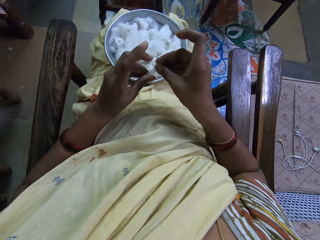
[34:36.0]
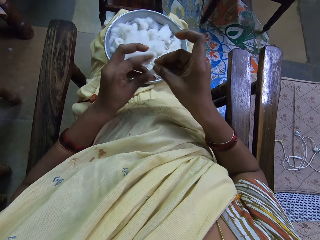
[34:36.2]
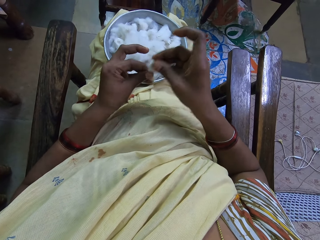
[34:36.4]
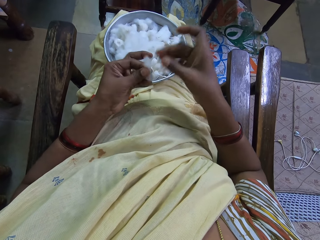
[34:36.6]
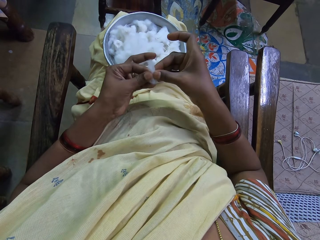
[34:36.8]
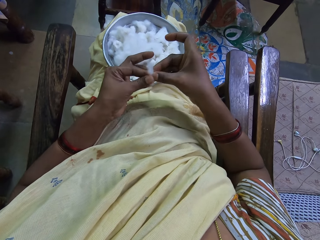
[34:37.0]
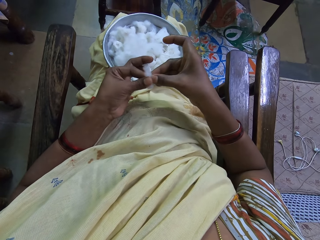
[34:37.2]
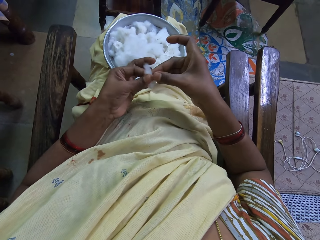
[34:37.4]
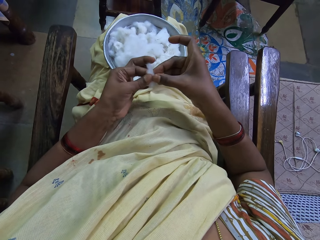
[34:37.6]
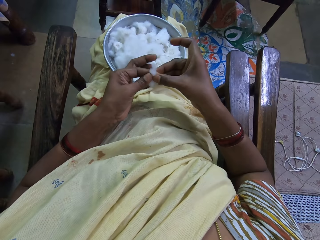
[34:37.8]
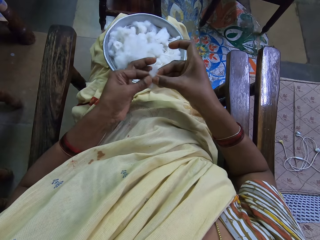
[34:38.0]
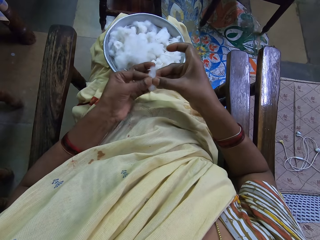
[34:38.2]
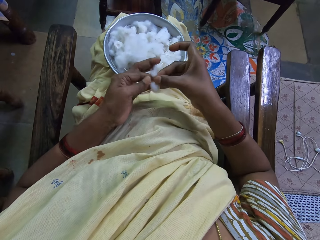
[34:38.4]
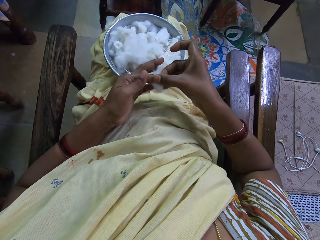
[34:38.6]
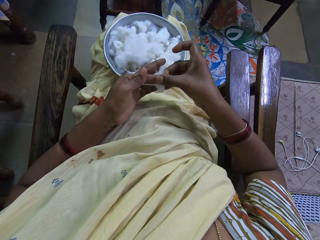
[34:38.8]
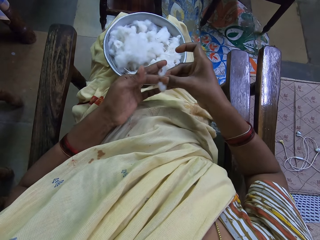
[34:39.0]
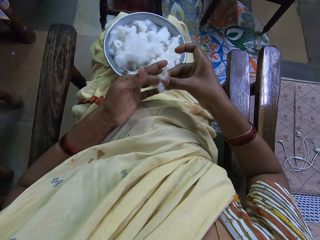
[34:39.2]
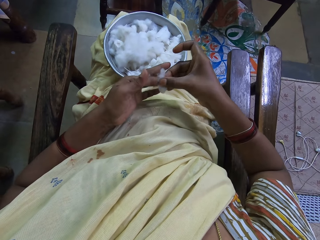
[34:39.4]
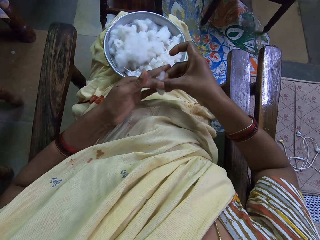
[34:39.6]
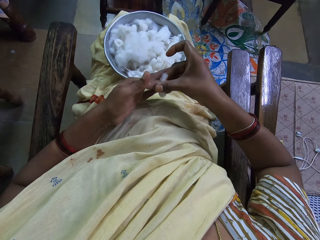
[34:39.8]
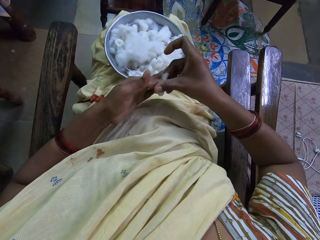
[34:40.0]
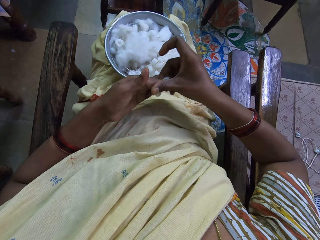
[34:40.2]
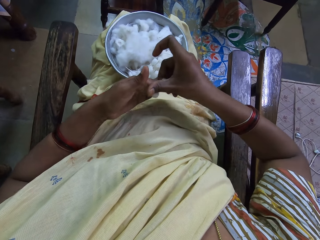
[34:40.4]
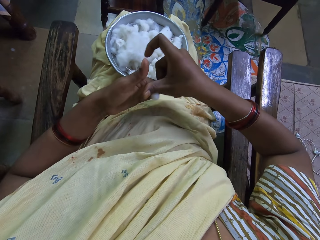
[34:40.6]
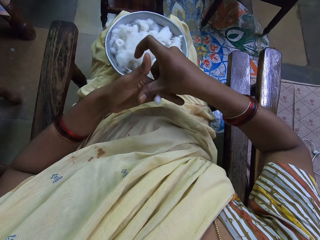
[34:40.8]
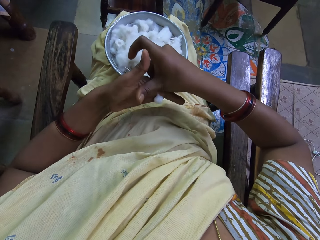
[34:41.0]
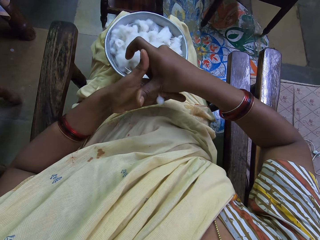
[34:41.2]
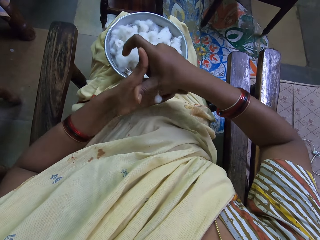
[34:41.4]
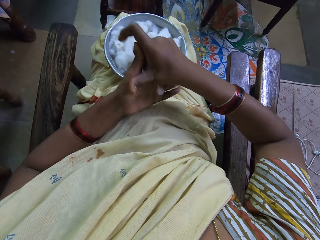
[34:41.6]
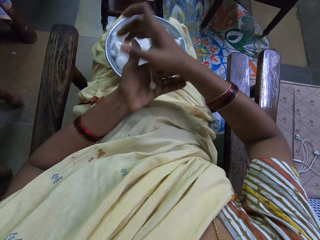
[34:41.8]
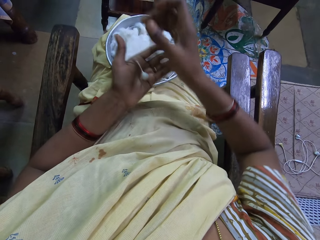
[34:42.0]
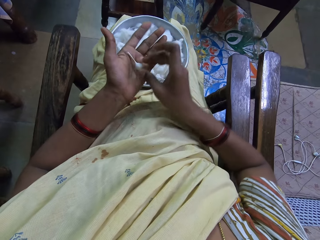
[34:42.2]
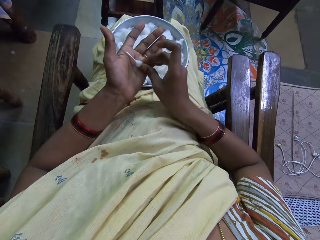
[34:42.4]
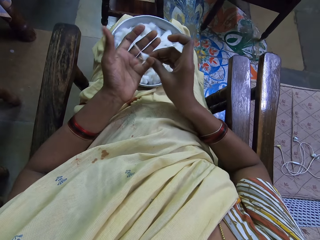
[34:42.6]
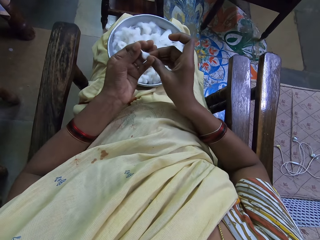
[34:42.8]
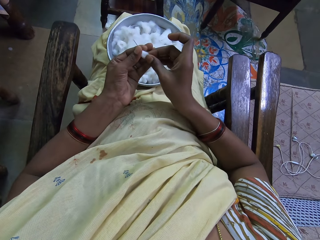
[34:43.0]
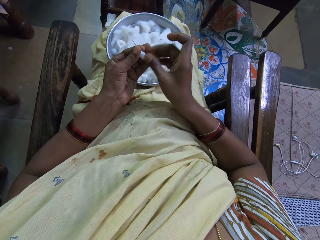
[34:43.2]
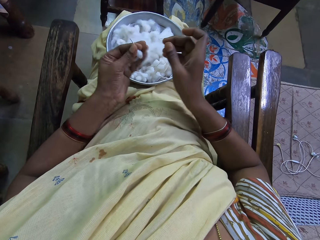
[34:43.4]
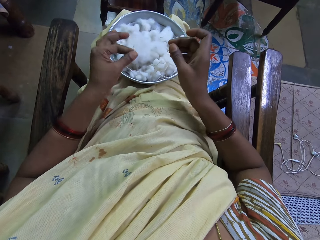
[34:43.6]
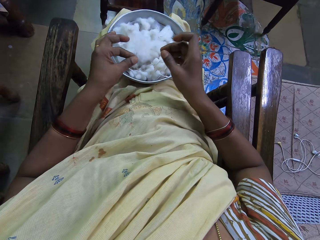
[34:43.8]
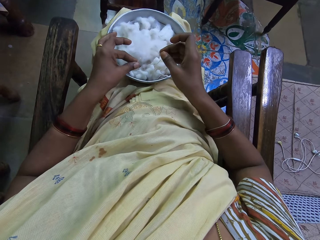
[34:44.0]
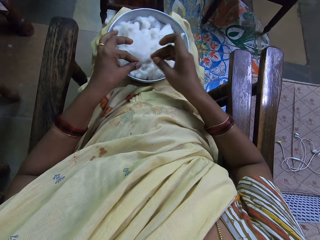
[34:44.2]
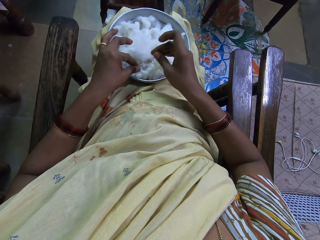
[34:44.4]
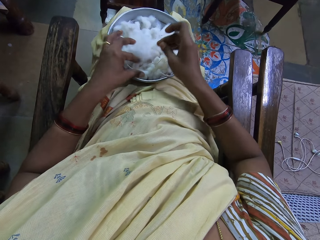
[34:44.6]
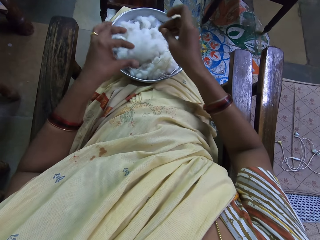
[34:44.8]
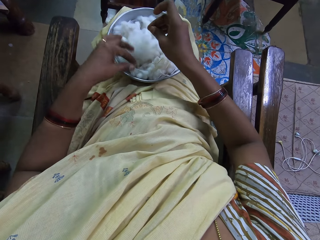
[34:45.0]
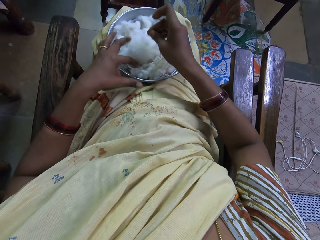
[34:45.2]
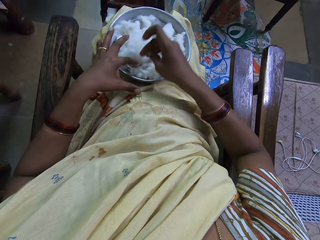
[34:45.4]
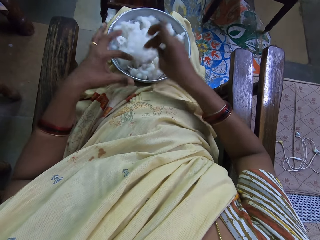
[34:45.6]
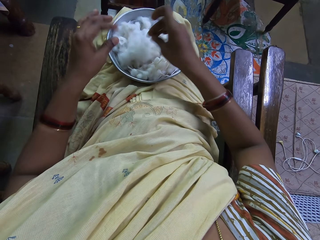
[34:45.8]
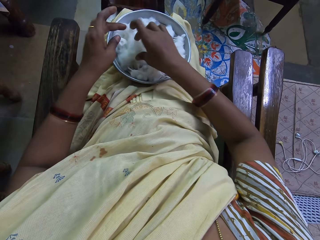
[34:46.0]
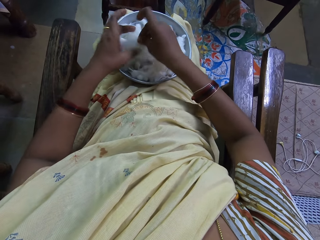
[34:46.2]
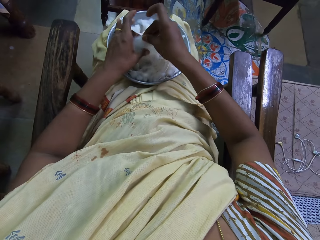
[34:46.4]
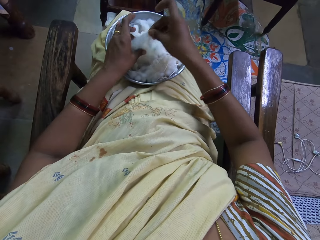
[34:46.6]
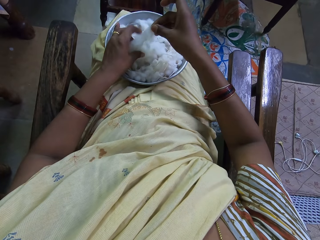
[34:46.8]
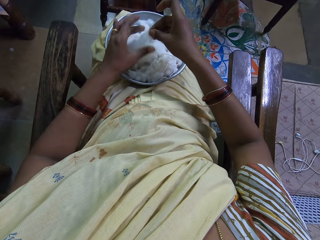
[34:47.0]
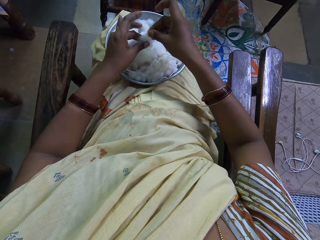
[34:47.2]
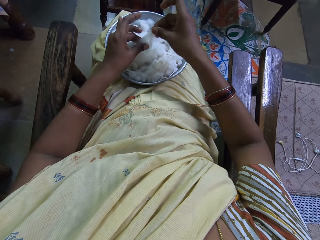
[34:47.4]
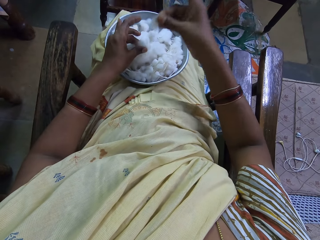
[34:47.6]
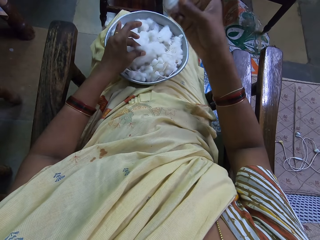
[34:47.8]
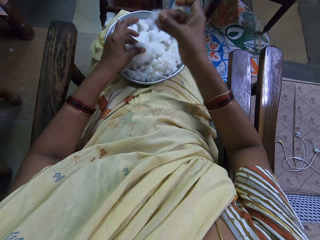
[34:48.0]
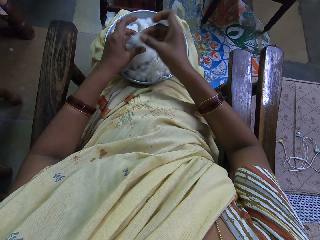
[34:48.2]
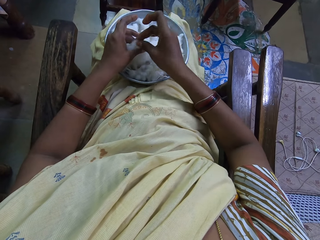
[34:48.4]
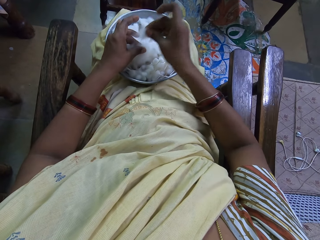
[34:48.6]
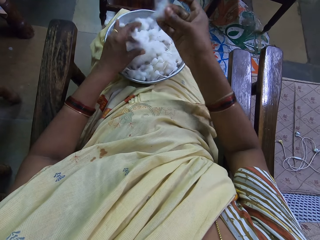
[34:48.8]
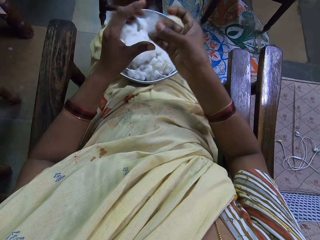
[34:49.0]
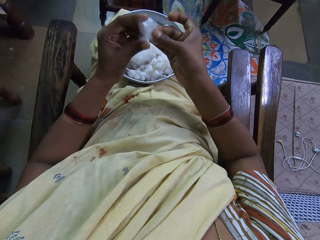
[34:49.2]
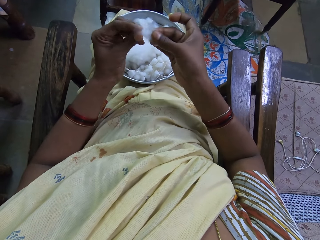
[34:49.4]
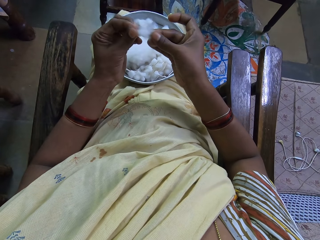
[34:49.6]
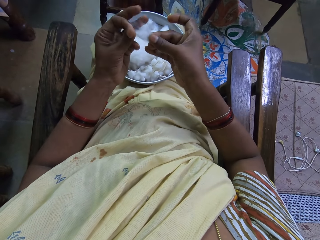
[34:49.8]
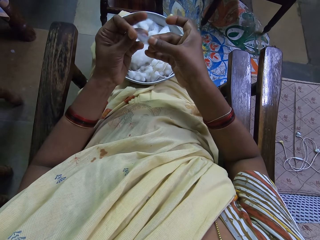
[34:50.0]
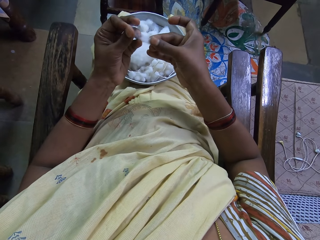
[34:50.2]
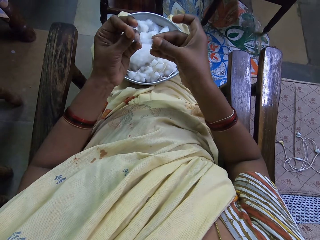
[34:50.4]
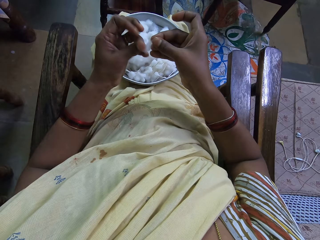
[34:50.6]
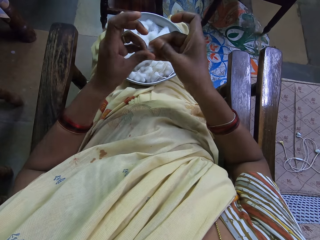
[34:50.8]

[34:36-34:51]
The camera wearer places the cotton on her finger. She spins the cotton wool with both hands. She rolls the cotton on her finger. She picks the cotton thread in the left hand with the right hand and places the cotton thread in the left hand with the right hand. She places the cotton thread in the basin or tray with the left hand. She picks up the cotton from the tray. She holds the cotton wool with both hands and cuts the cotton wool with the right hand.

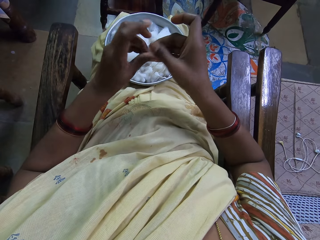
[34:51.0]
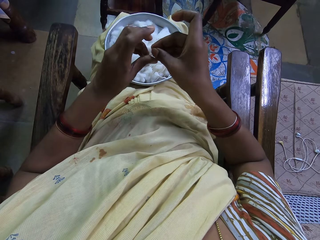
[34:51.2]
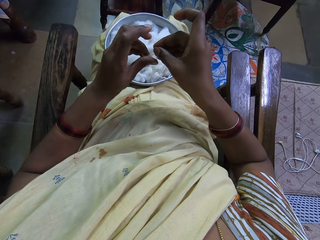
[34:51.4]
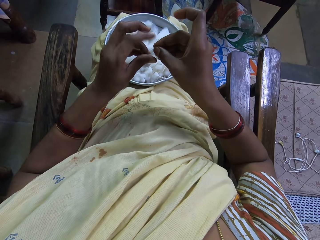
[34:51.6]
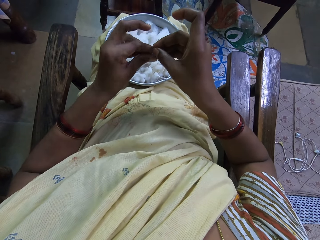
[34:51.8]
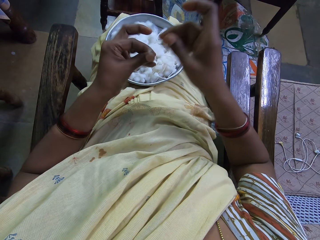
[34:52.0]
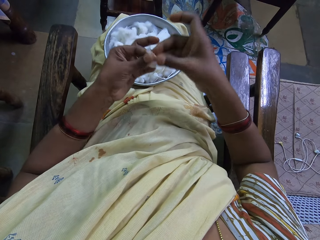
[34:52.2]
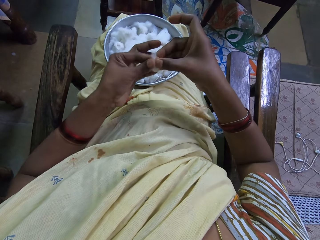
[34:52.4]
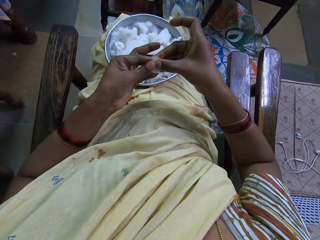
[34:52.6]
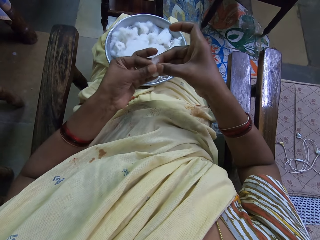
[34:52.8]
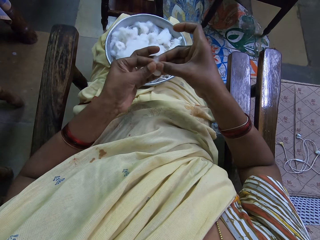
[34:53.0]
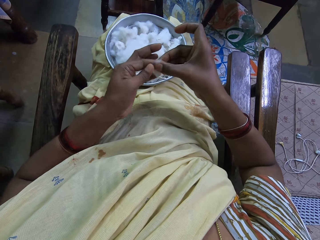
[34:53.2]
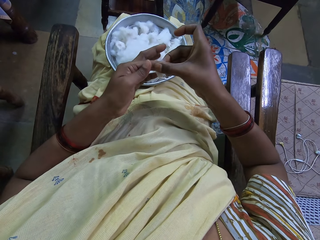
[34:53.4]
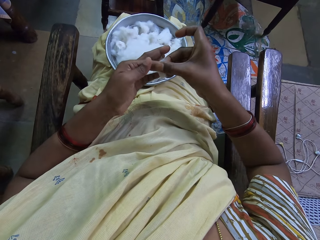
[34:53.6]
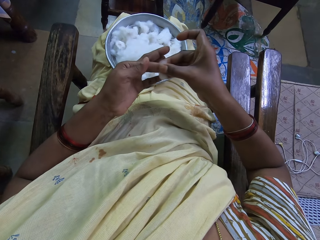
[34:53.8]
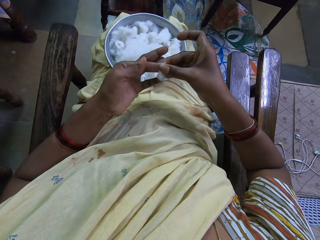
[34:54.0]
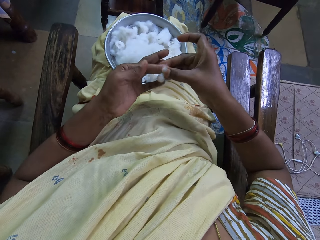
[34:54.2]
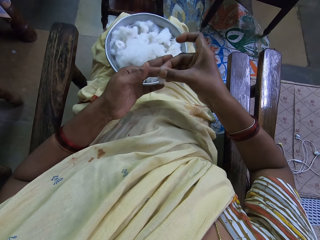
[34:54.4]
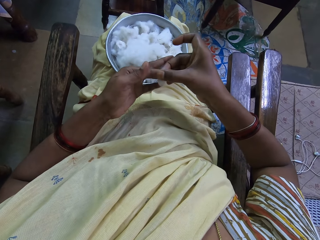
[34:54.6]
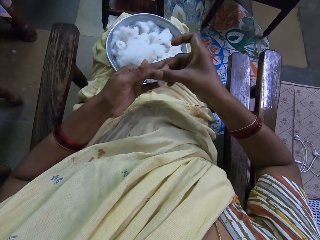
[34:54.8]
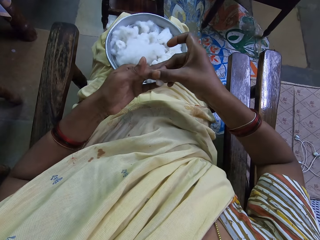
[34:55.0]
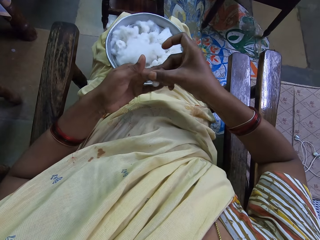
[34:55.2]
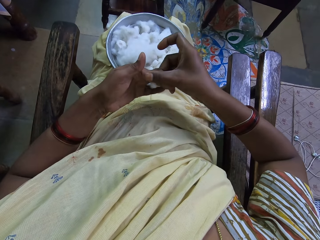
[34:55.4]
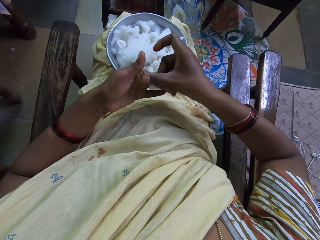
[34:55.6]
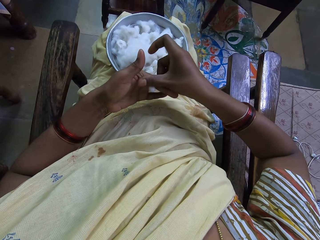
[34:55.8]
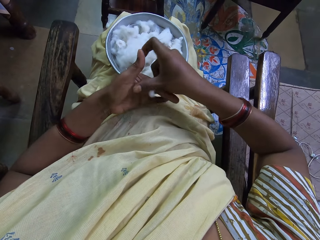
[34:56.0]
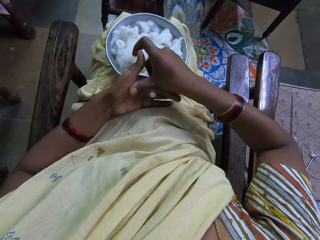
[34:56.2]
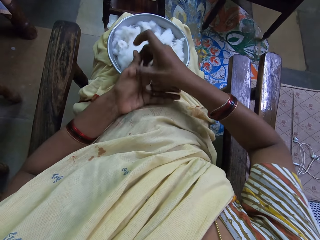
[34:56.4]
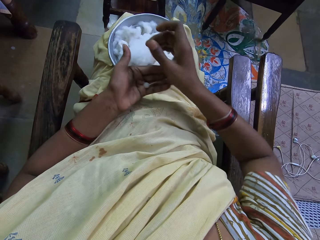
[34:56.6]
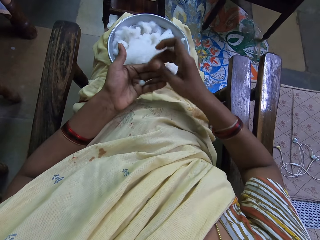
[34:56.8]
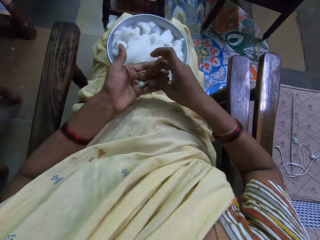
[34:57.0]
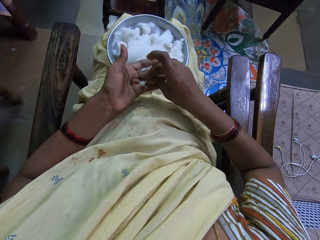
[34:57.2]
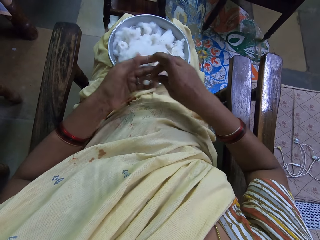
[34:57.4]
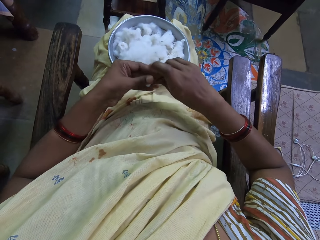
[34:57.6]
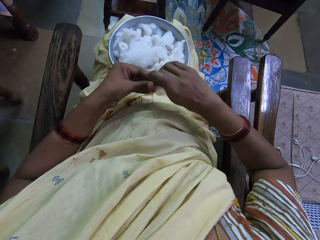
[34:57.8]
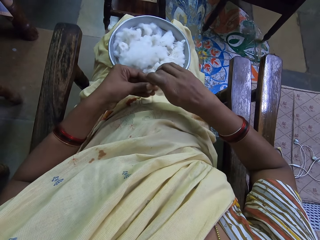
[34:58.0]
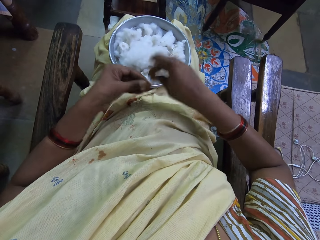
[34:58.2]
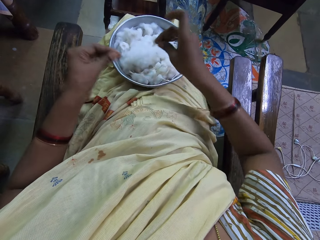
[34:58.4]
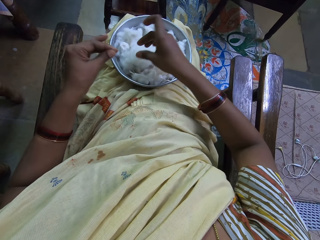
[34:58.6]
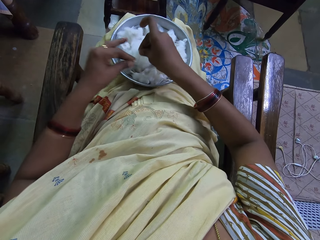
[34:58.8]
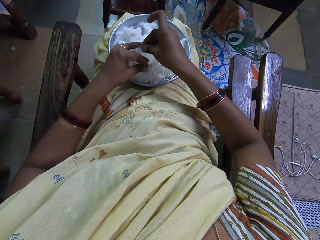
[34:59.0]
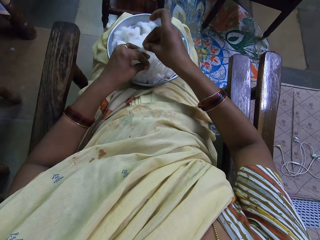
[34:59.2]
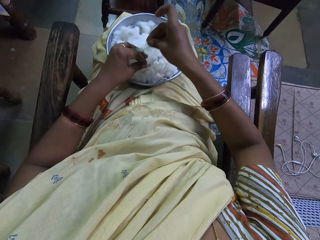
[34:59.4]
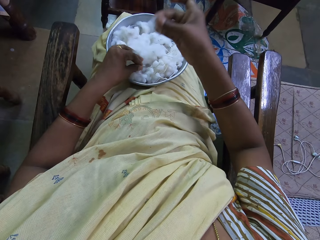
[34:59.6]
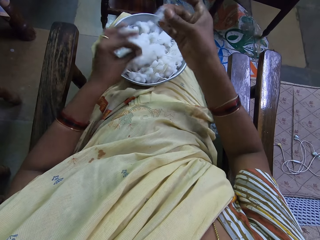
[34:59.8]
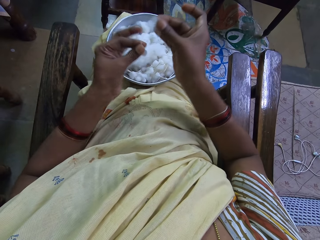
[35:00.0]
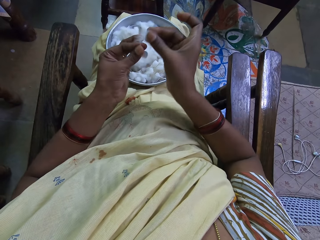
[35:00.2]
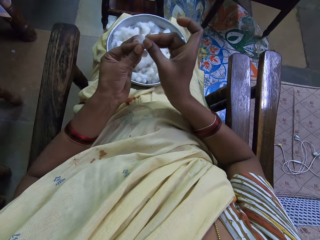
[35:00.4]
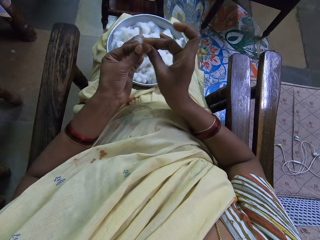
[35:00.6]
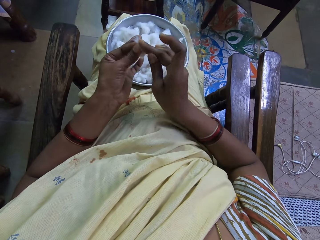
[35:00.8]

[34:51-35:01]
The camera wearer places the cotton on her finger. She spins the cotton wool with both hands. She rolls the cotton on her finger. She picks the cotton thread in the left hand with the right hand. She holds the cotton with her fingers. She picks up the cotton from the tray. She holds the cotton wool with both hands and cuts the cotton wool with the right hand.
